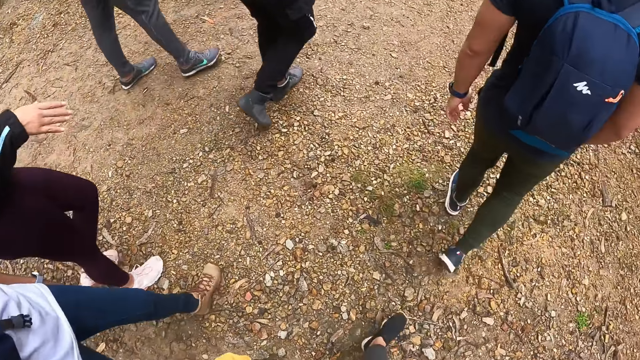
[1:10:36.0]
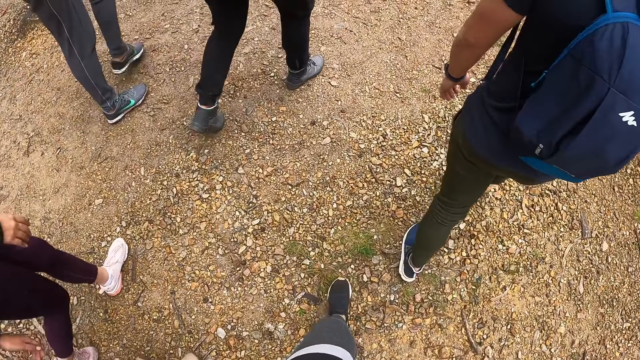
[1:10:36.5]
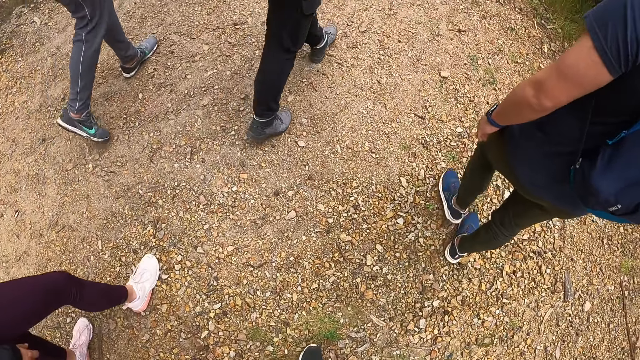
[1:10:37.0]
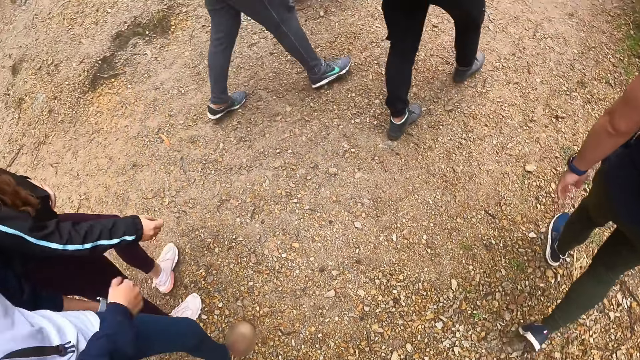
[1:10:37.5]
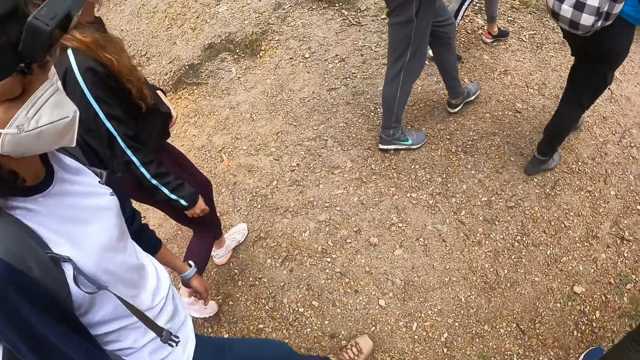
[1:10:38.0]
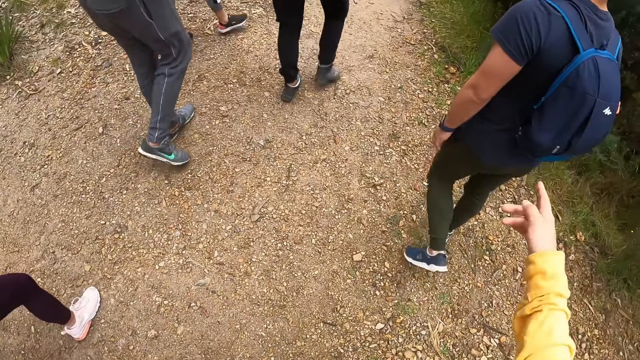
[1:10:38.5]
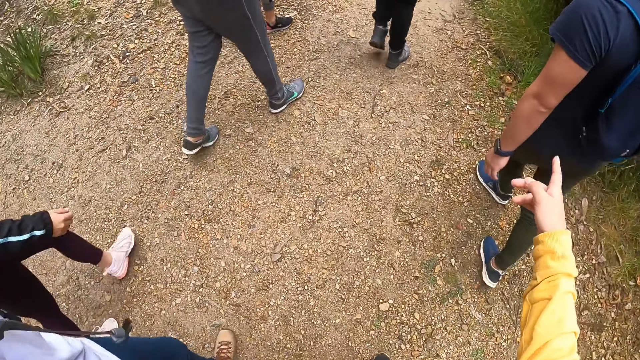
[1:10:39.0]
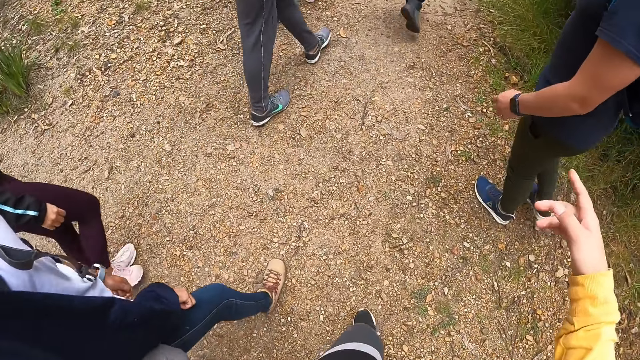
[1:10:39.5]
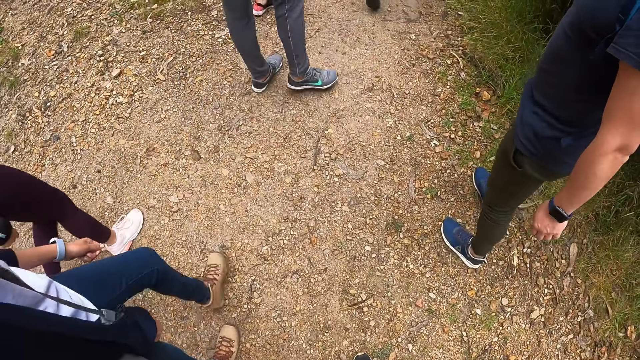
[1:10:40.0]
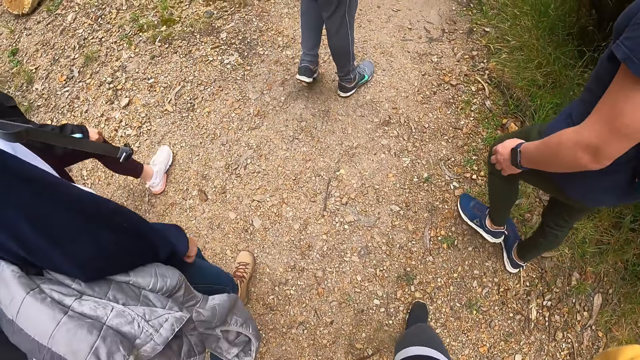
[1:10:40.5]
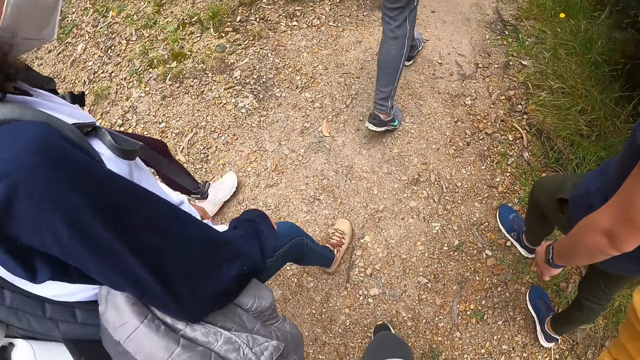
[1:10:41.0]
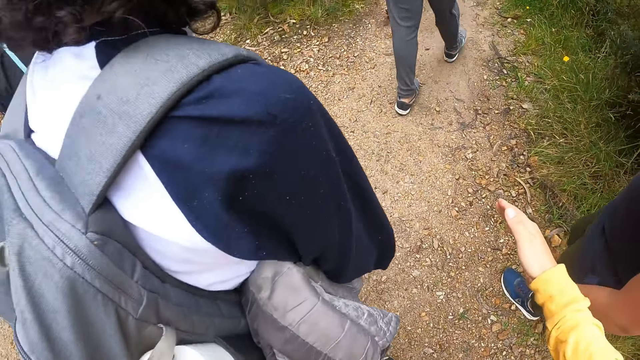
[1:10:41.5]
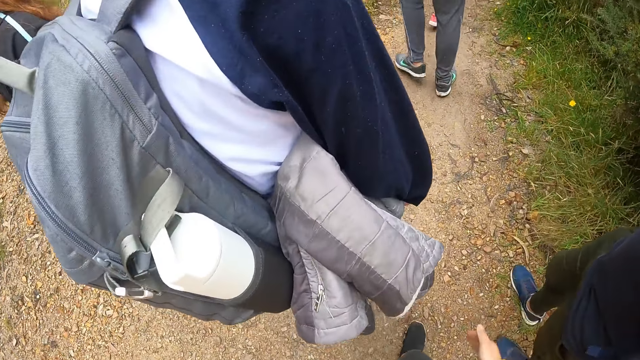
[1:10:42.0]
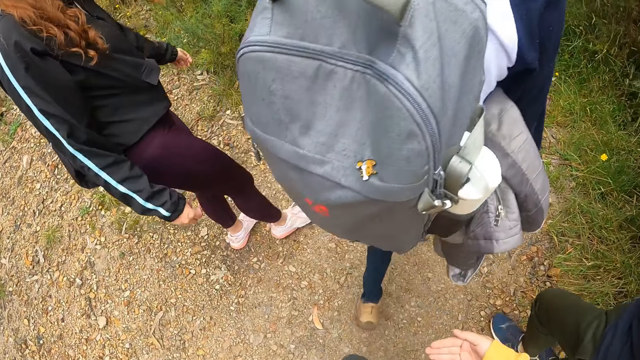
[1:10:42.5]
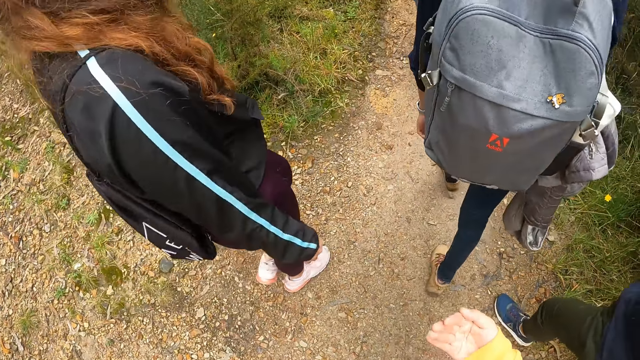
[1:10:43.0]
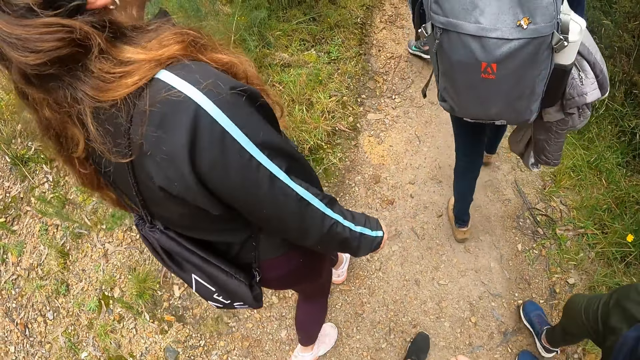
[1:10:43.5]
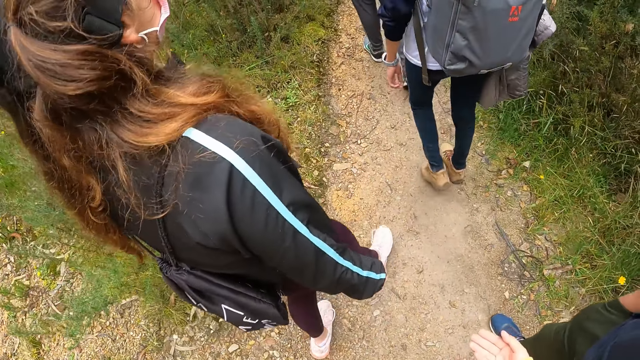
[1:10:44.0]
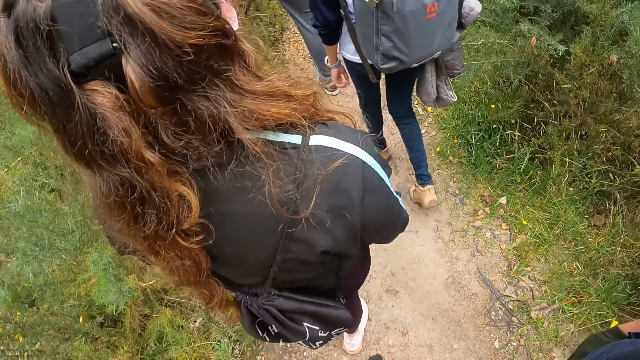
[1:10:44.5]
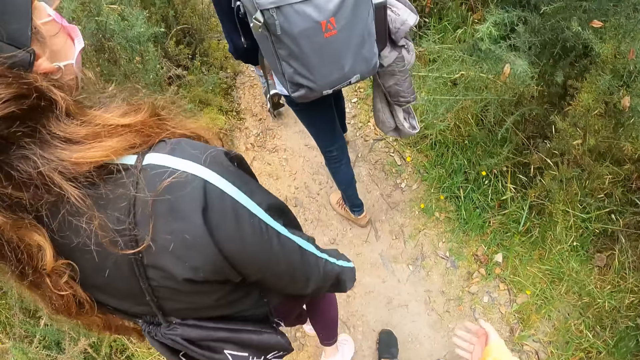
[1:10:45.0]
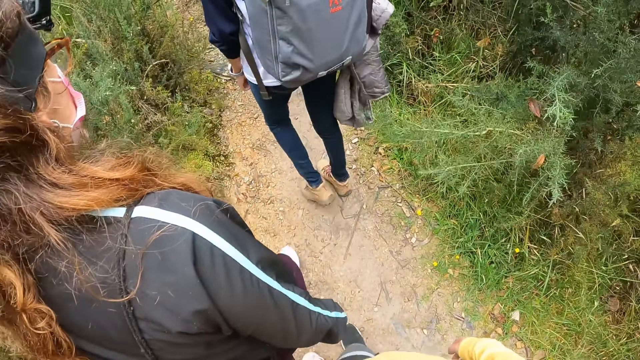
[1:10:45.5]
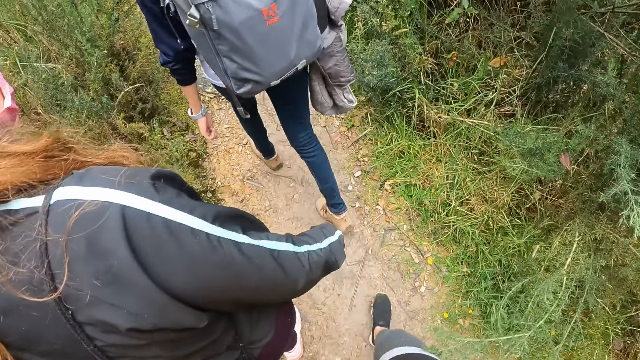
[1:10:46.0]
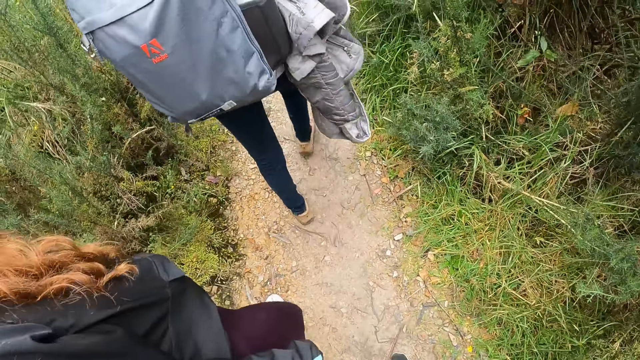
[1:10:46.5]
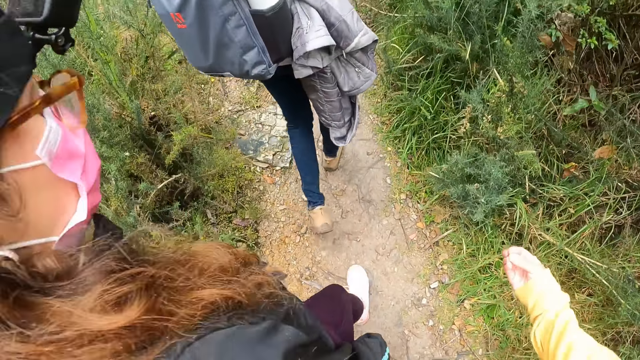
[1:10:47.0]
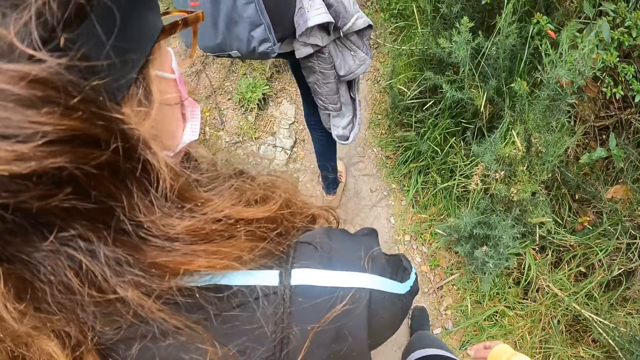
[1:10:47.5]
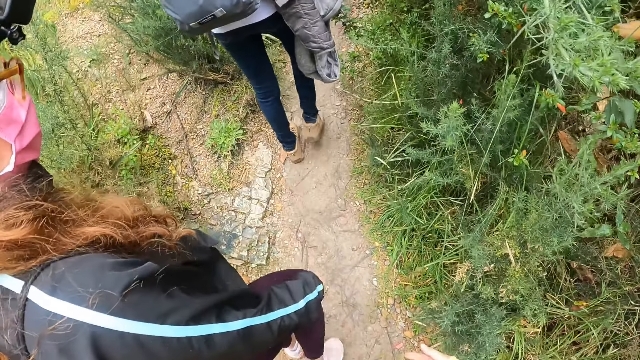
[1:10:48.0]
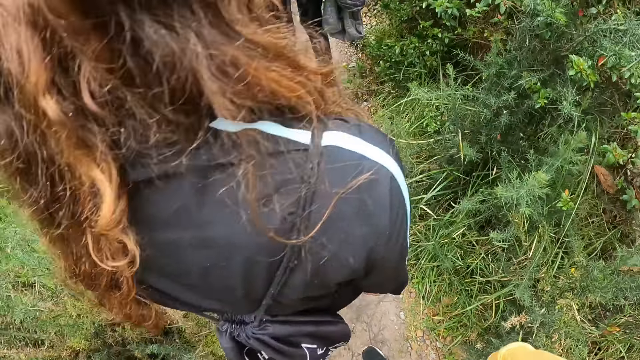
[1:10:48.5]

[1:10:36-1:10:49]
The camera wearer points at a man. They walk towards the bushy forest.

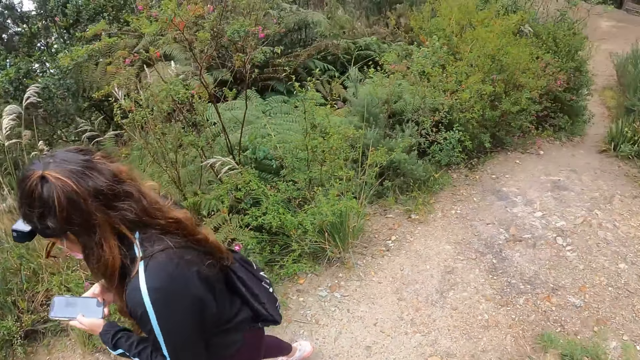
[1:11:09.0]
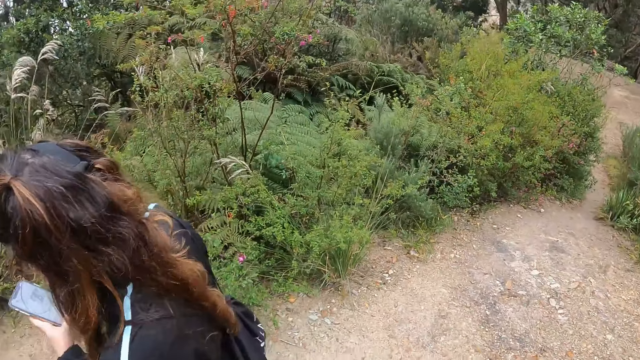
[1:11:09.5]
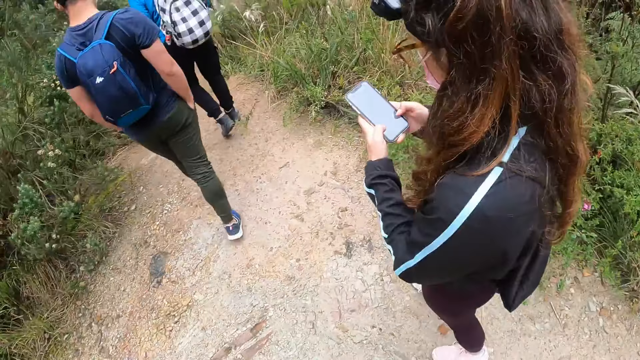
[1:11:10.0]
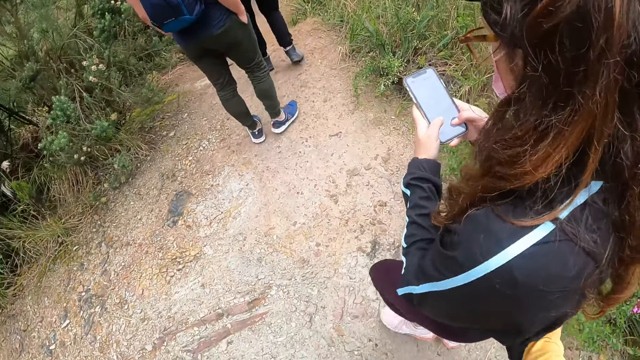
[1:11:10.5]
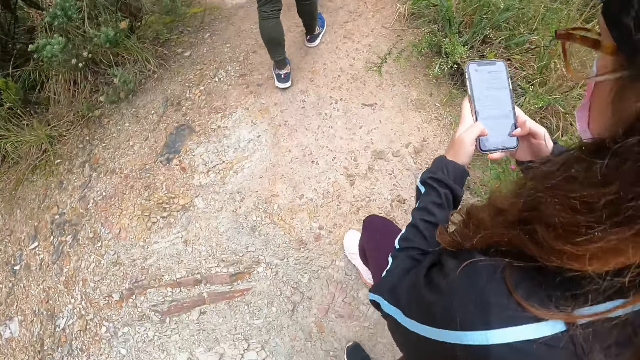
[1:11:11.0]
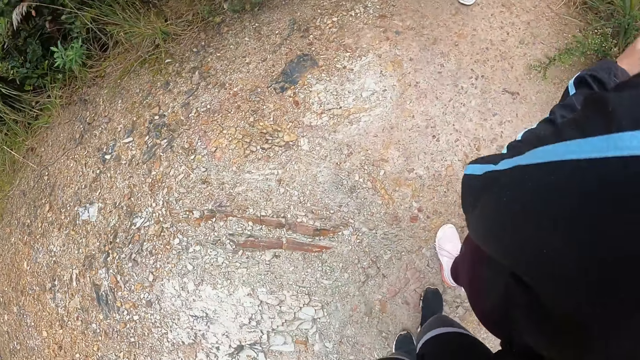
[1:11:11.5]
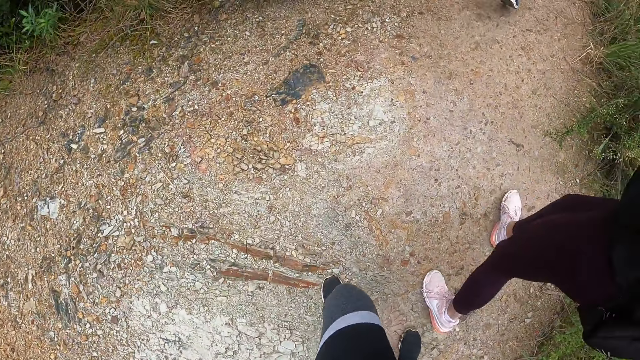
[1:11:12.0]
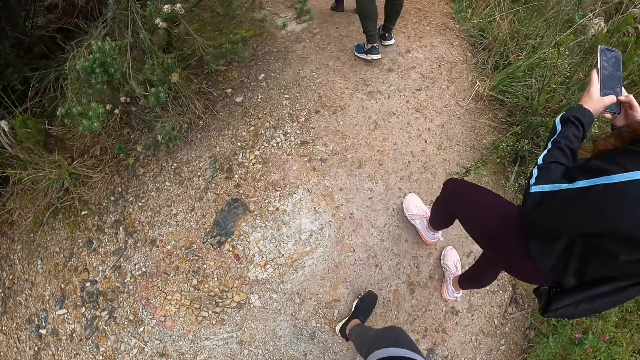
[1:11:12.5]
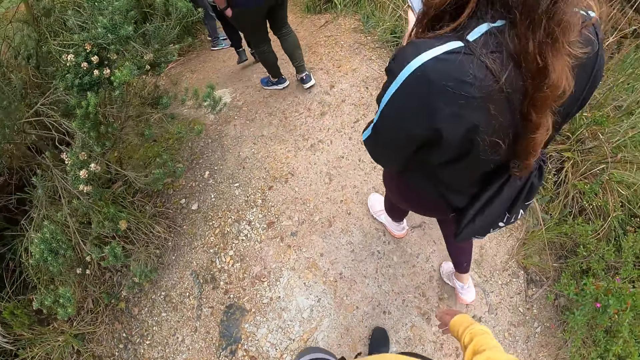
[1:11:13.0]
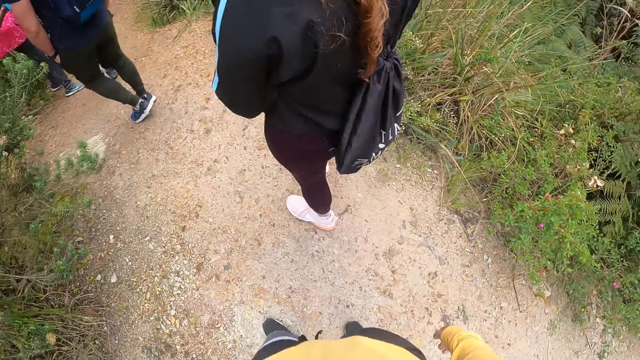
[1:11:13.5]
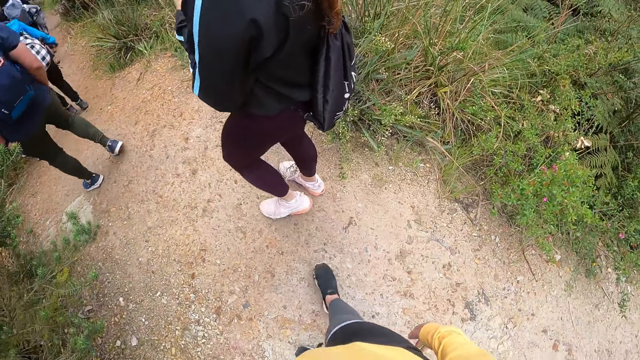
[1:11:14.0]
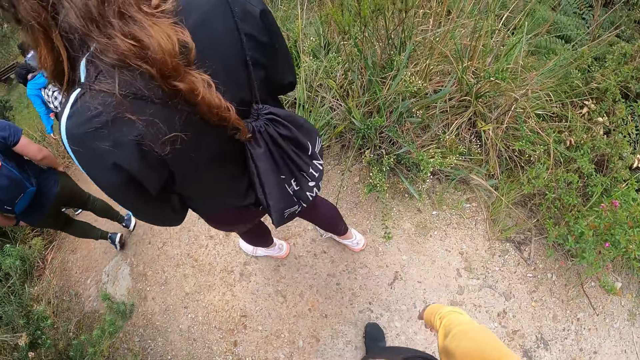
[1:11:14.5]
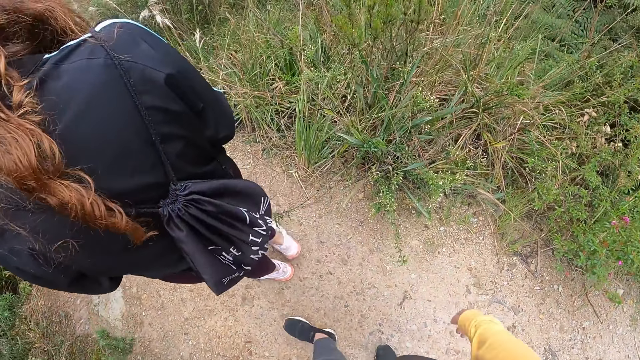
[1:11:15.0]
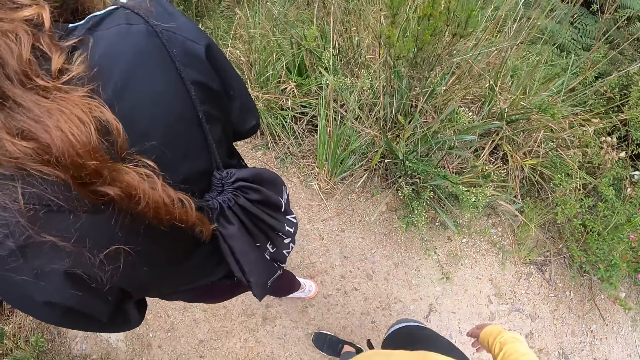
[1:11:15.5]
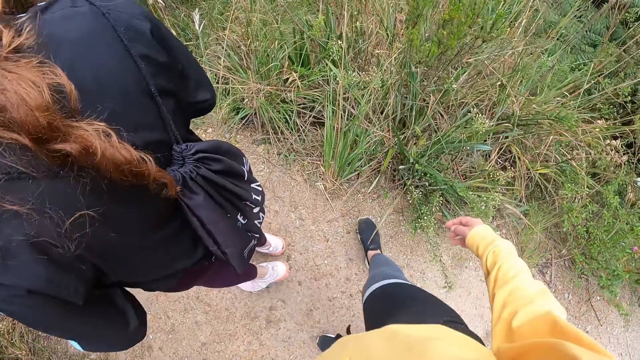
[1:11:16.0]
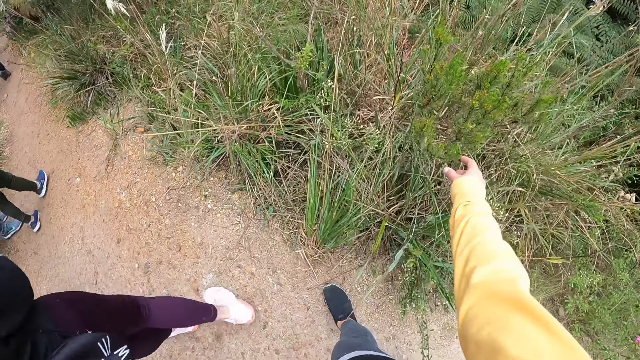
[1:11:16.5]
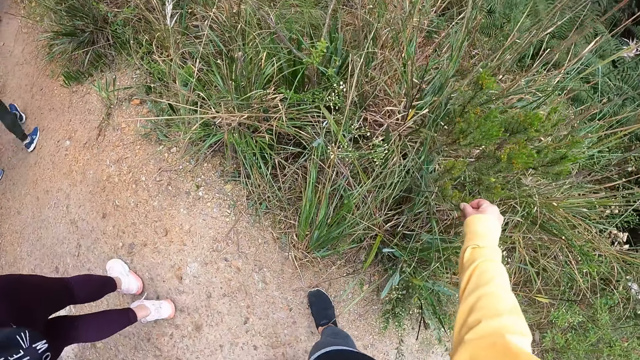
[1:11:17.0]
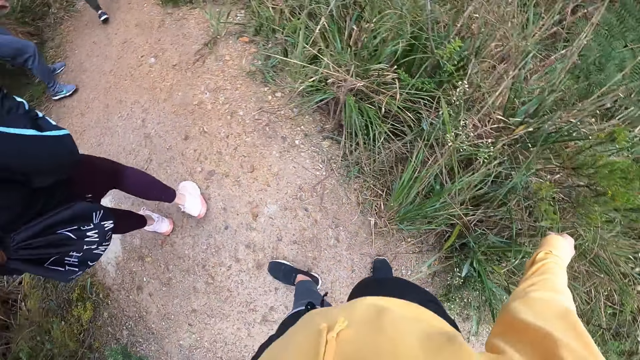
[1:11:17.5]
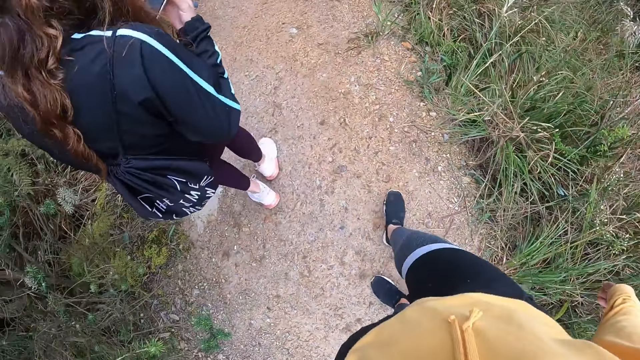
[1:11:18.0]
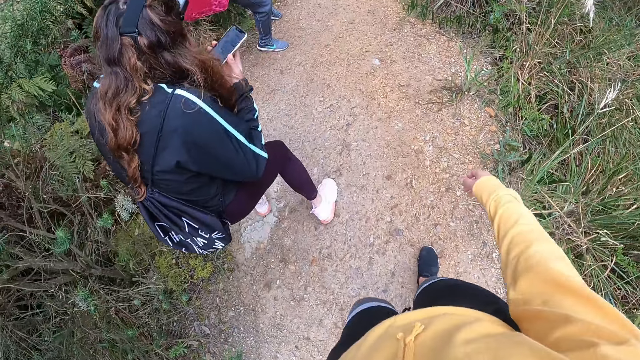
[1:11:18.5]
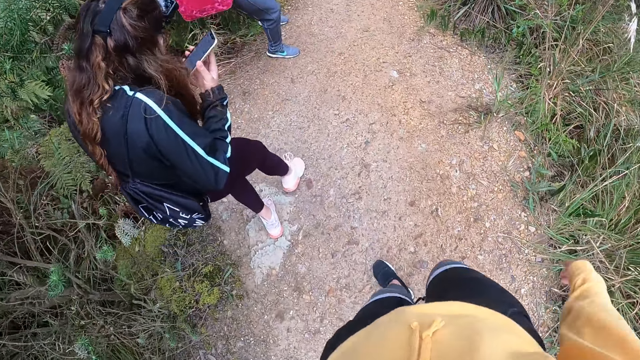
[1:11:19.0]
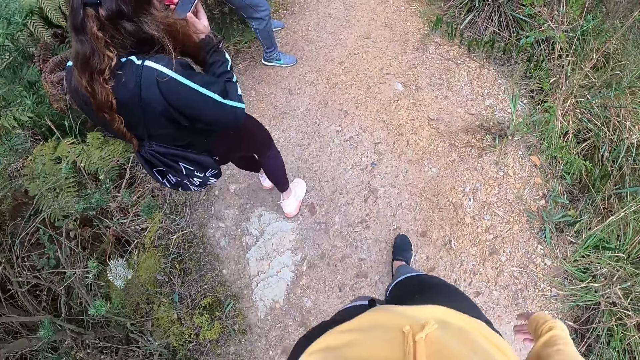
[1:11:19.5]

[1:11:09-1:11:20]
A person uses the phone. The camera wearer touches a plant with her right hand. She grabs the grass.
